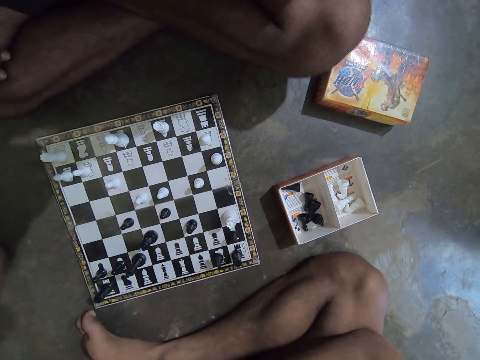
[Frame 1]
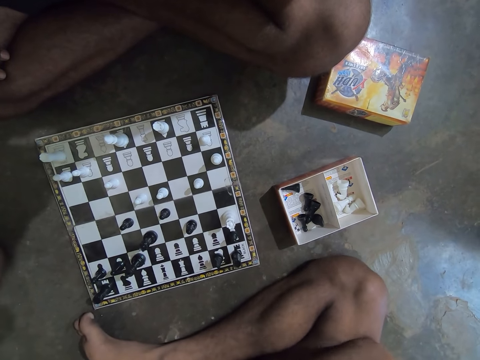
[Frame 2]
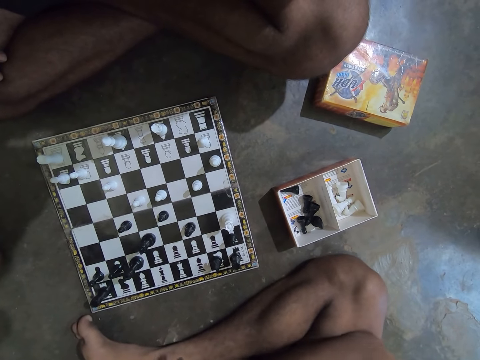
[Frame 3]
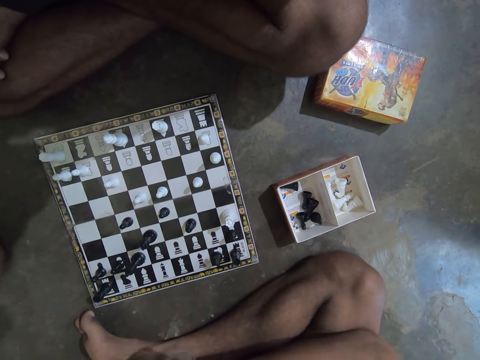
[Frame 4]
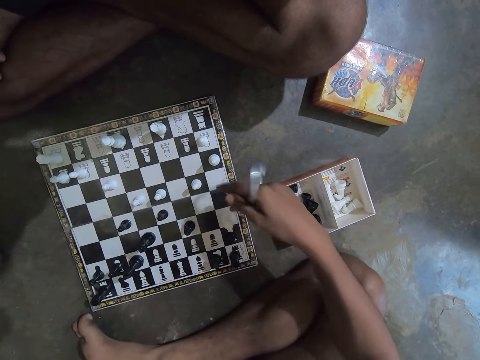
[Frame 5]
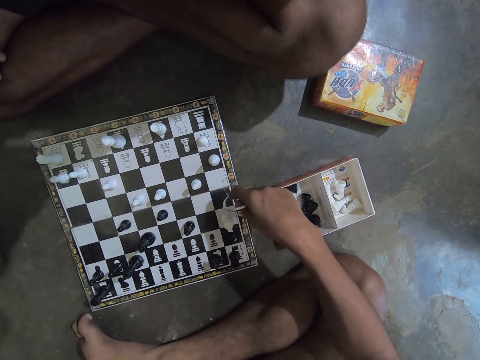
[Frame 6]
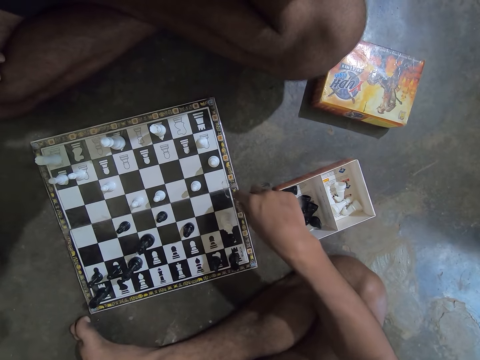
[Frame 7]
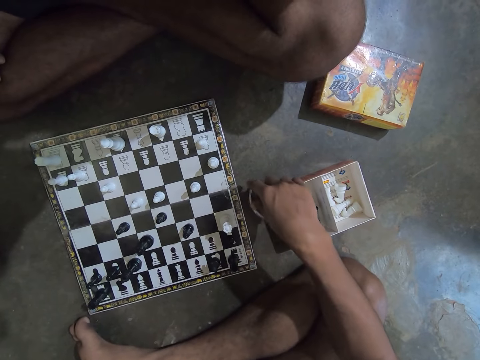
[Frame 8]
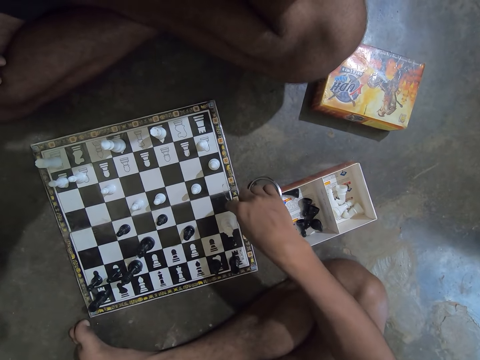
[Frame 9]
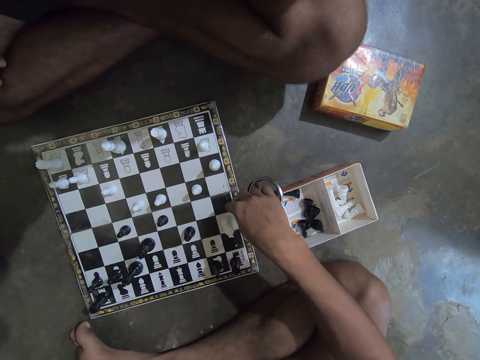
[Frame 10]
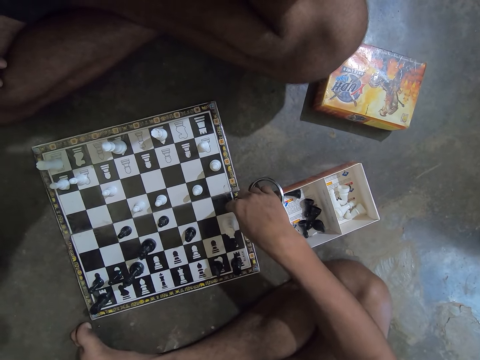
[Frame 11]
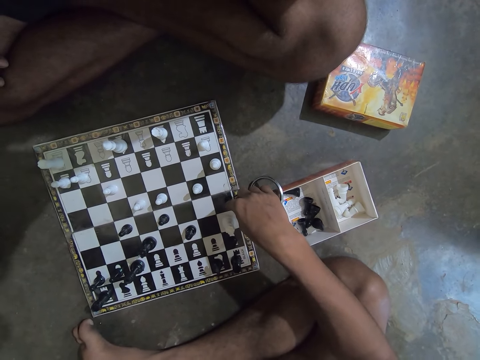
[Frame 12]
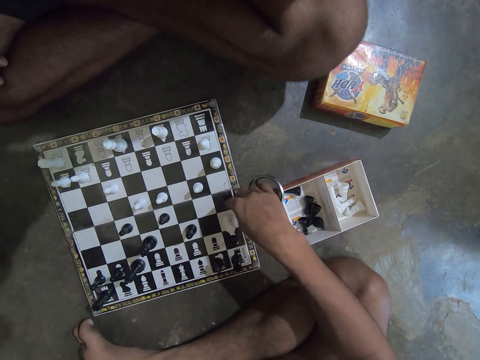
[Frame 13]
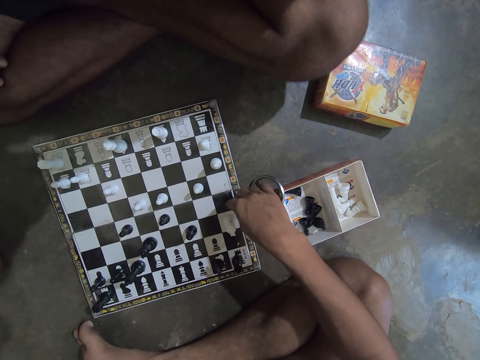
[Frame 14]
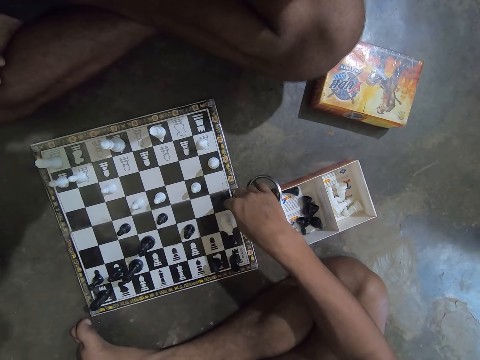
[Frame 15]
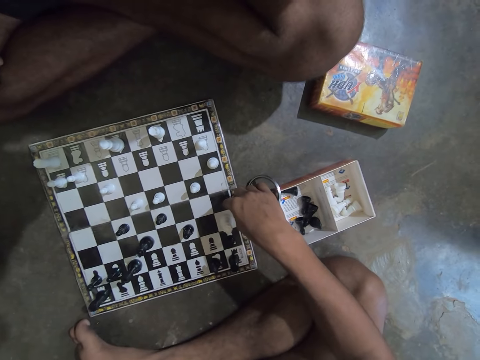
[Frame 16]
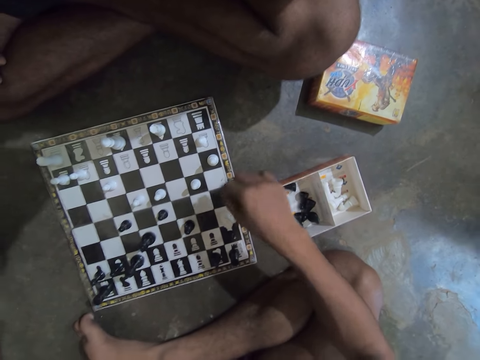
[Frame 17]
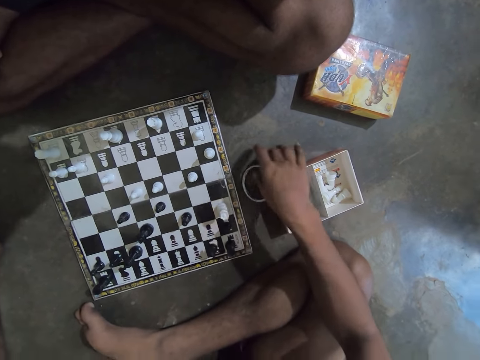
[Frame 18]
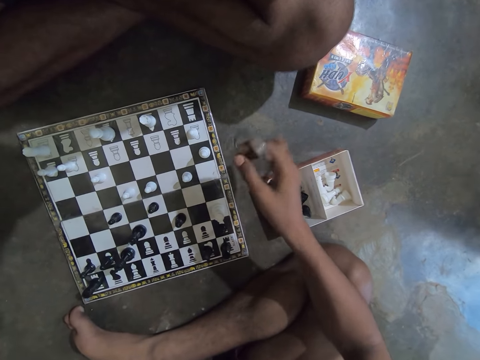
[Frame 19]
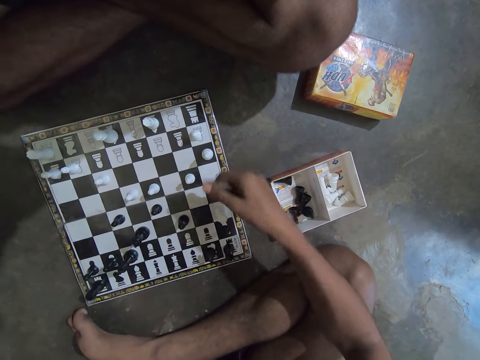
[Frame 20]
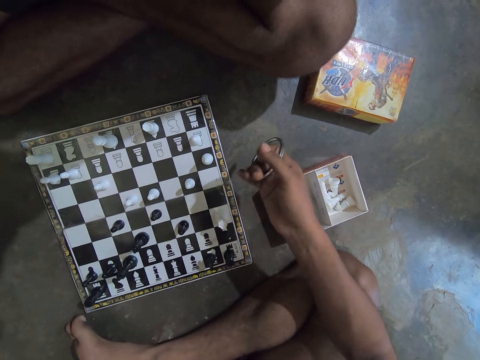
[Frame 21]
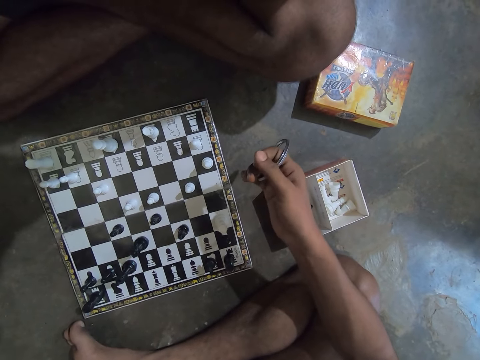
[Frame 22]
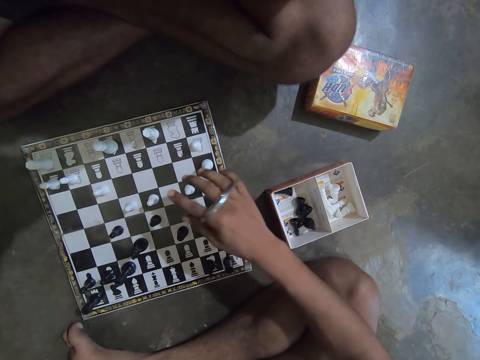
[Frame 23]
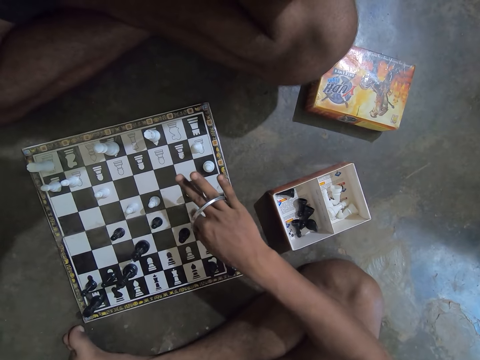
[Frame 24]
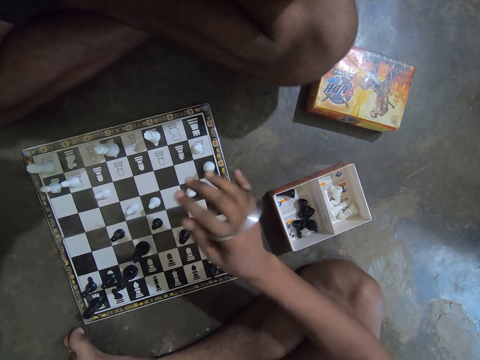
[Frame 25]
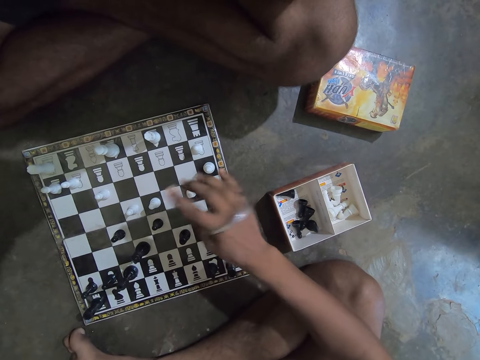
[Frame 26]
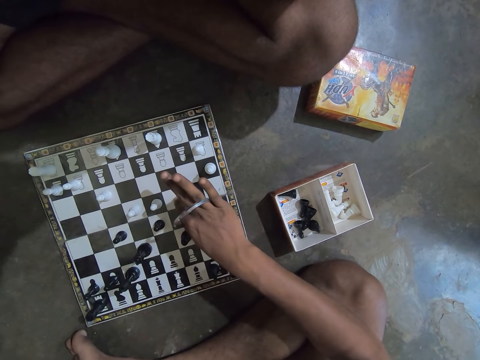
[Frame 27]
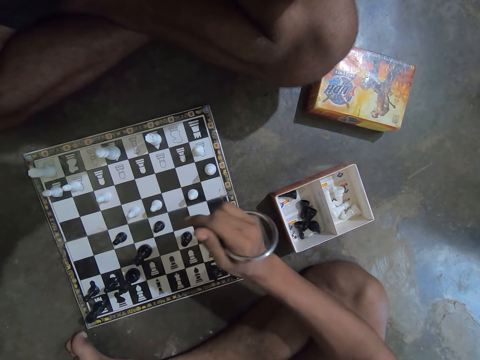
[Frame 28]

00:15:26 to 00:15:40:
The camera wearer drops the metal ring on the floor. He picks up the ring from the floor with his right hand. He puts fingers through the ring. He touches a white box on the chess board. He touches another white box on the chess board with his right index finger.

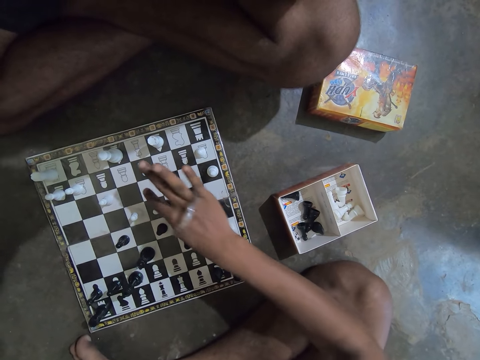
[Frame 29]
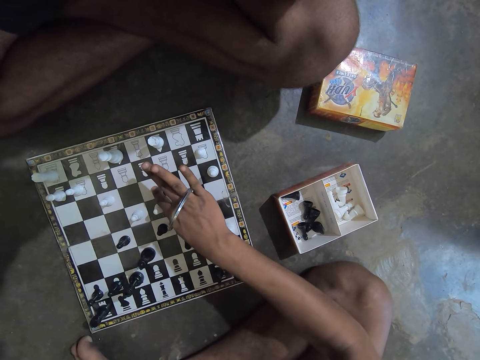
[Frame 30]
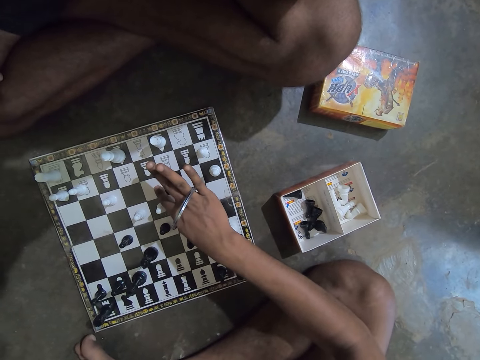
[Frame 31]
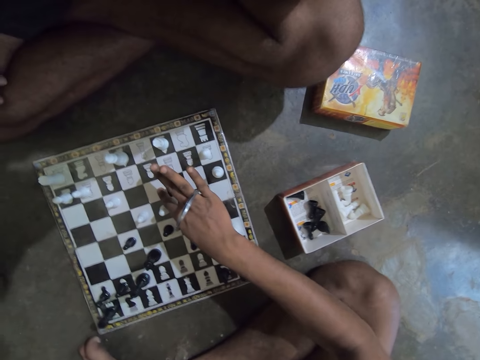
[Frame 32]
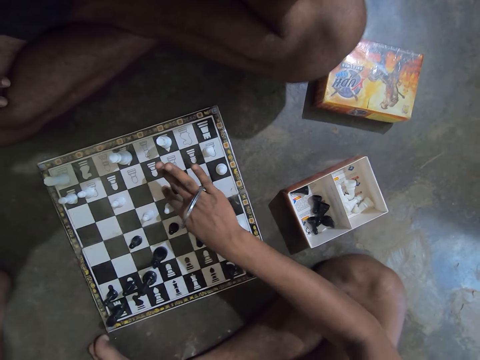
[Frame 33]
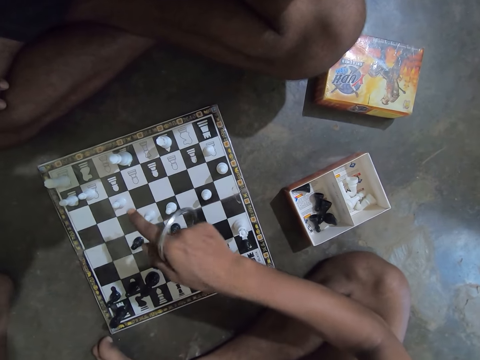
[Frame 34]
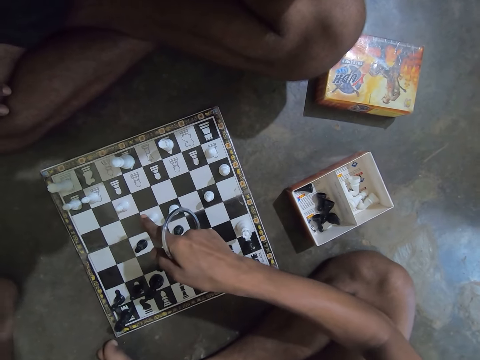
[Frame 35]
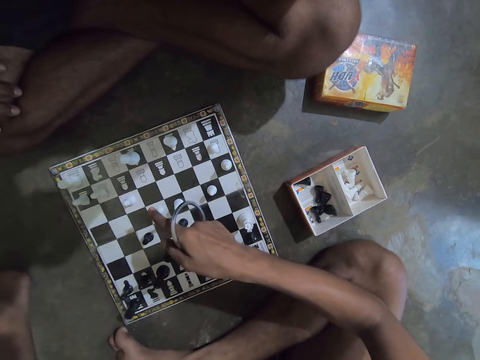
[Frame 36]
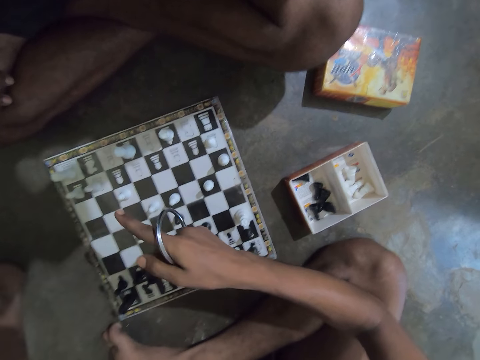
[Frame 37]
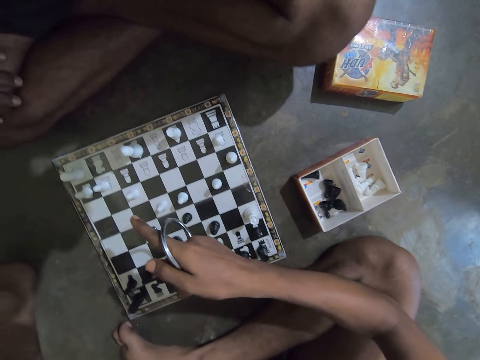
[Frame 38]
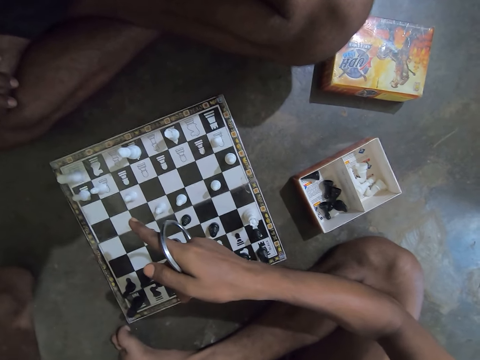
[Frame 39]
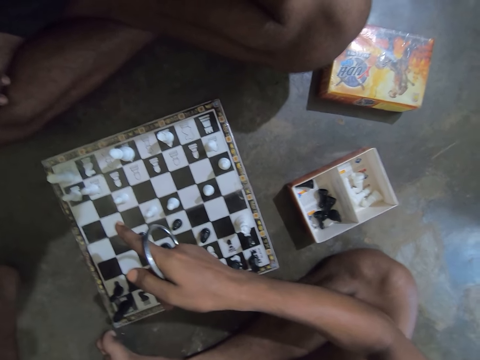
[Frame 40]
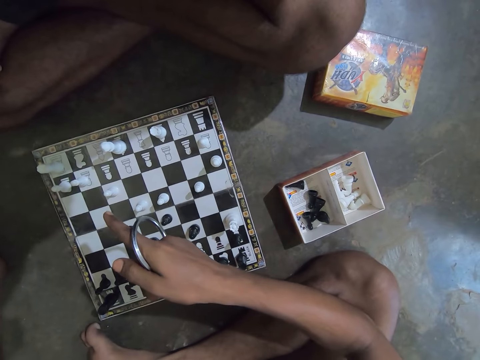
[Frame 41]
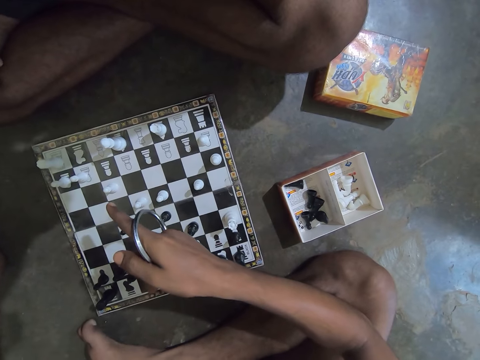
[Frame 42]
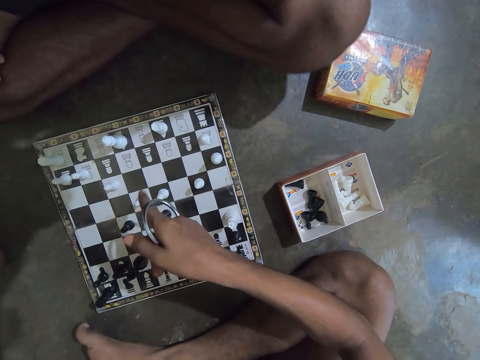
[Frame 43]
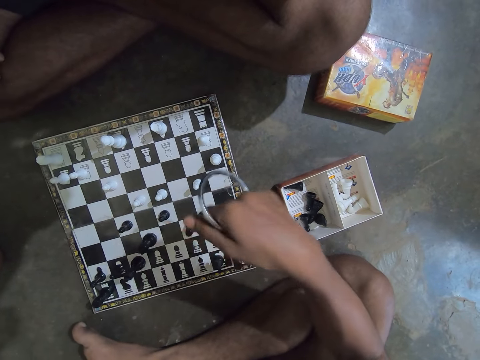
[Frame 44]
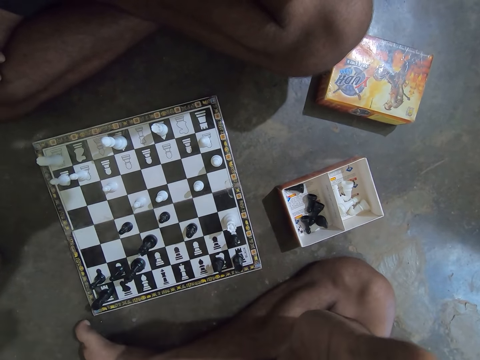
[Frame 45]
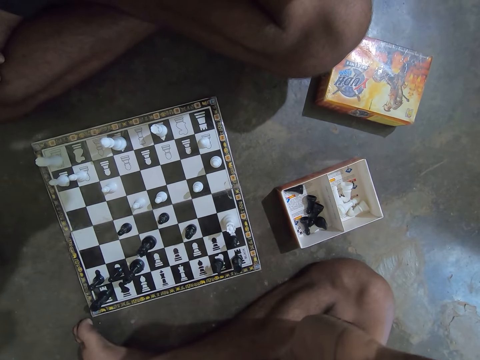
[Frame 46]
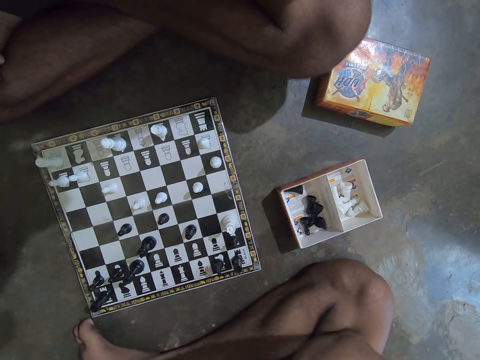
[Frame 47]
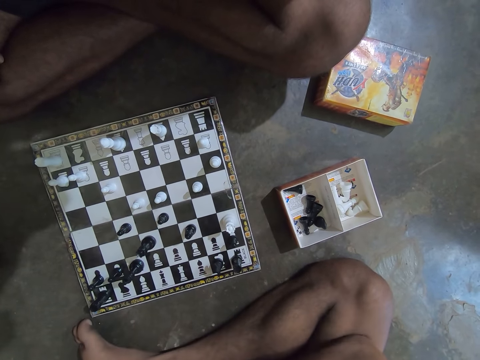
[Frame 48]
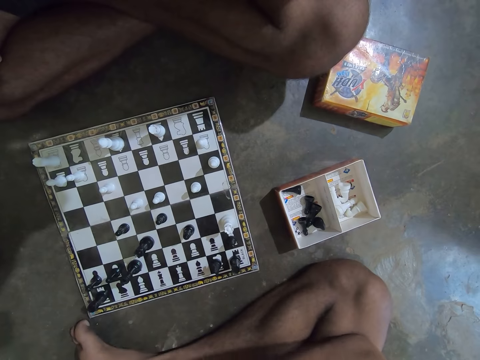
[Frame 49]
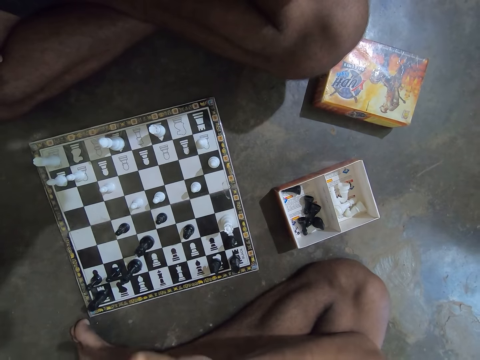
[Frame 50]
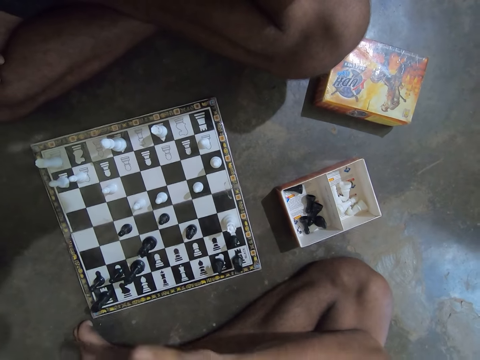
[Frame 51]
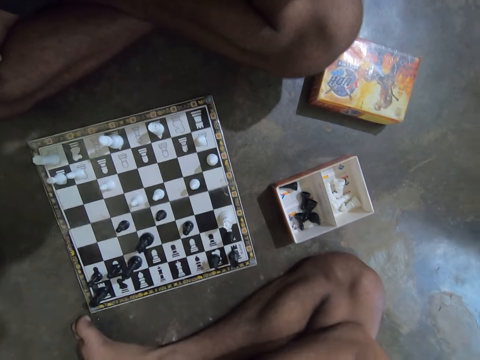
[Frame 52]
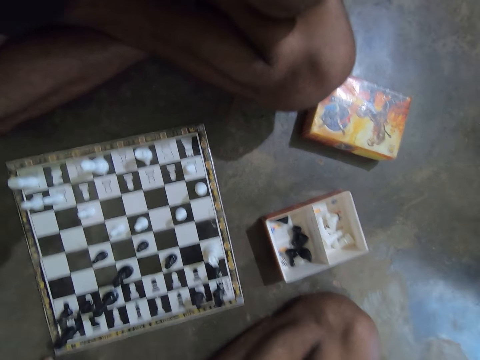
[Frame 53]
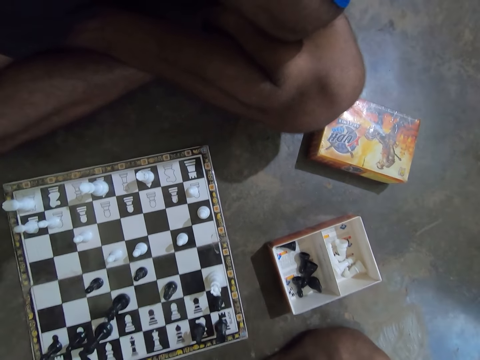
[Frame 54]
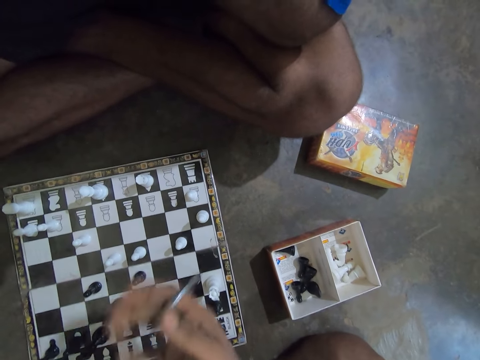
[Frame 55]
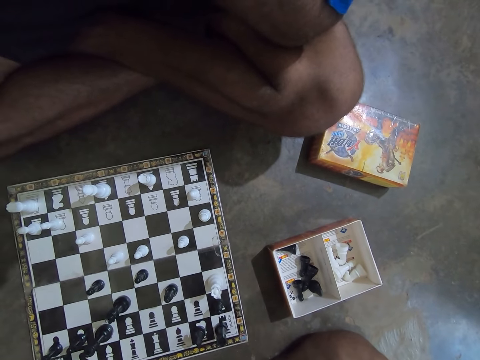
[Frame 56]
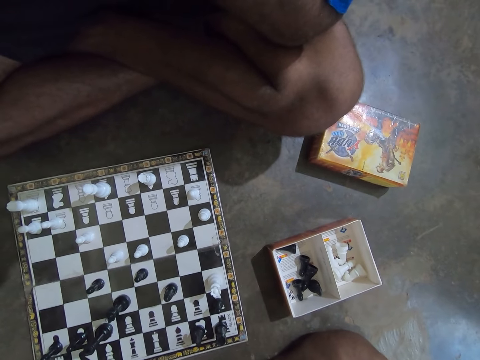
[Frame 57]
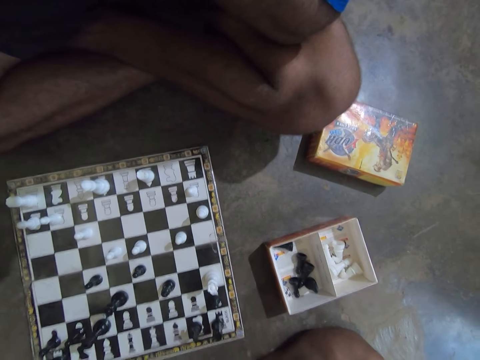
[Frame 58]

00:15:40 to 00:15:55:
The camera wearer touches another white box on the chess board with his right index finger. He touches a white pawn on the chess board with his right index finger. He points to the chess board with his right index finger. He raises his right hand towards his face. He stops pointing on the chess board. He moves his right hand slightly over the chess board.
